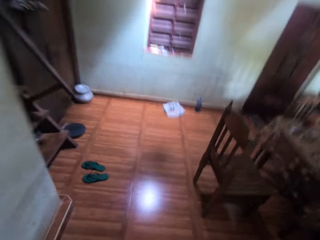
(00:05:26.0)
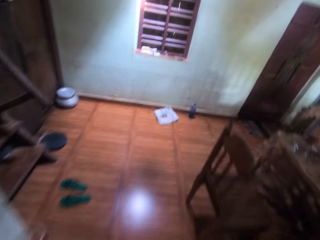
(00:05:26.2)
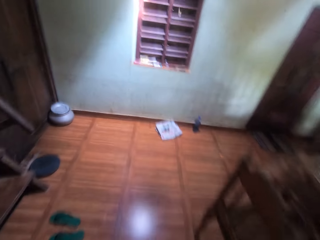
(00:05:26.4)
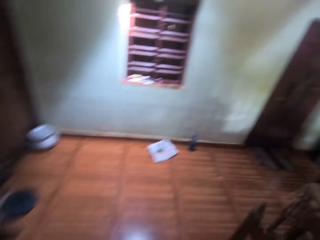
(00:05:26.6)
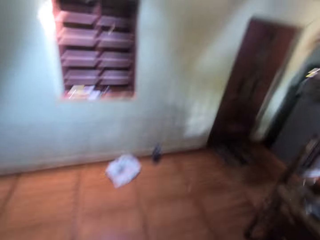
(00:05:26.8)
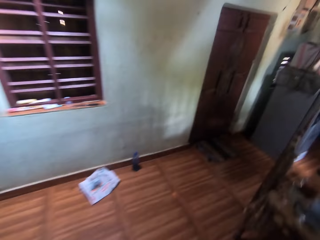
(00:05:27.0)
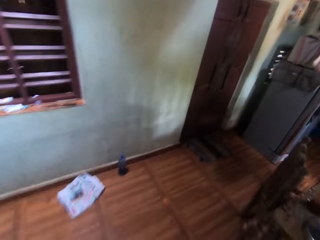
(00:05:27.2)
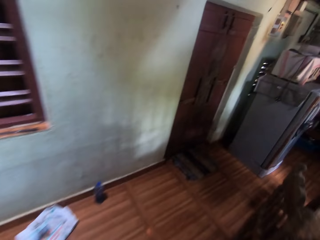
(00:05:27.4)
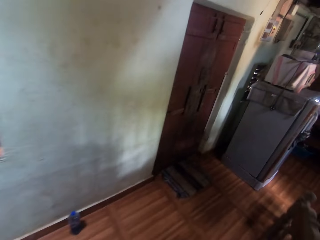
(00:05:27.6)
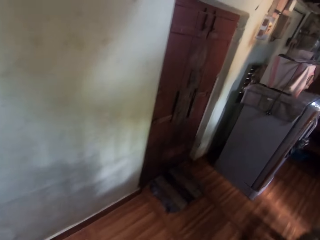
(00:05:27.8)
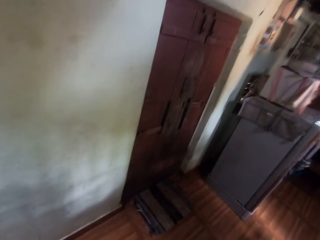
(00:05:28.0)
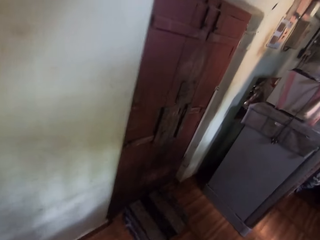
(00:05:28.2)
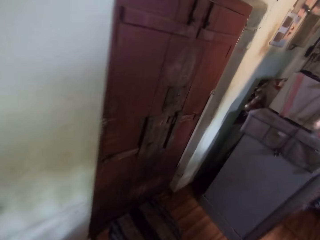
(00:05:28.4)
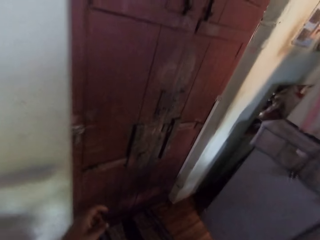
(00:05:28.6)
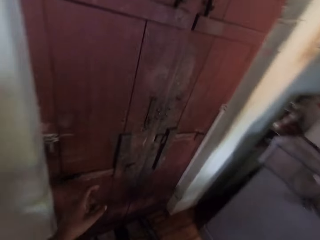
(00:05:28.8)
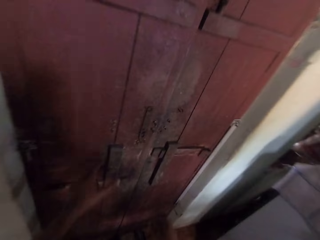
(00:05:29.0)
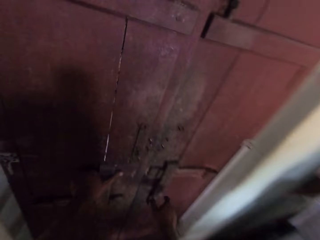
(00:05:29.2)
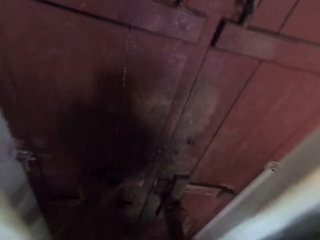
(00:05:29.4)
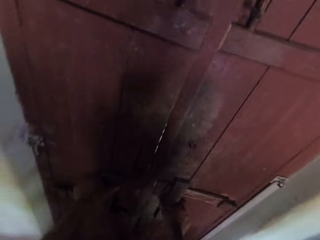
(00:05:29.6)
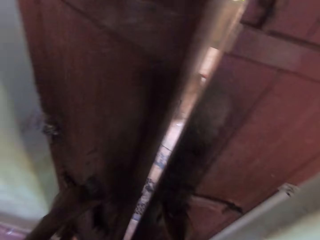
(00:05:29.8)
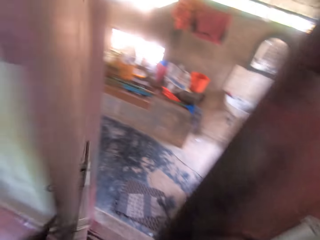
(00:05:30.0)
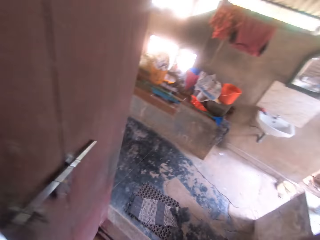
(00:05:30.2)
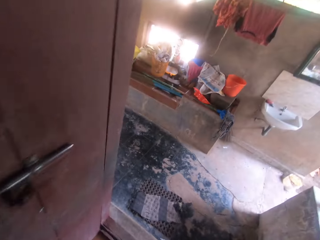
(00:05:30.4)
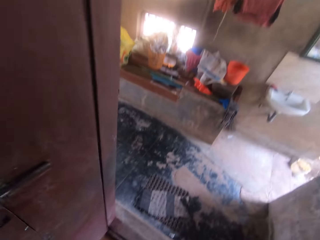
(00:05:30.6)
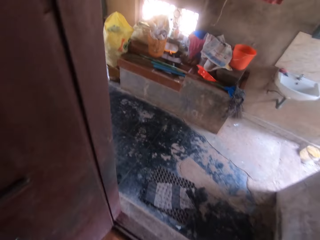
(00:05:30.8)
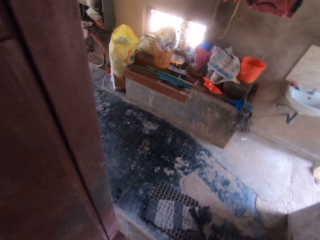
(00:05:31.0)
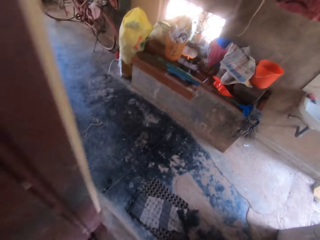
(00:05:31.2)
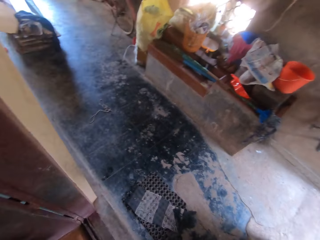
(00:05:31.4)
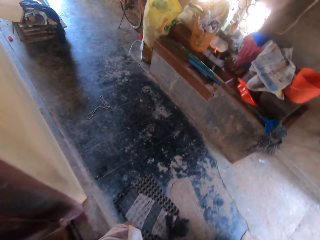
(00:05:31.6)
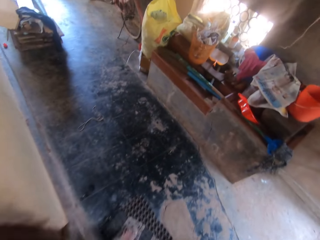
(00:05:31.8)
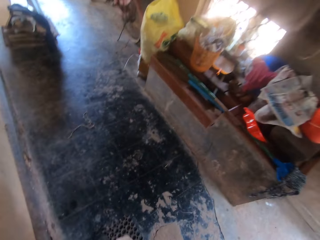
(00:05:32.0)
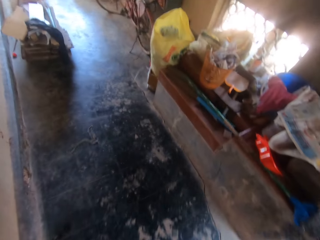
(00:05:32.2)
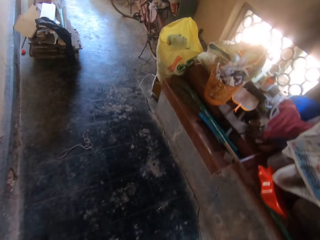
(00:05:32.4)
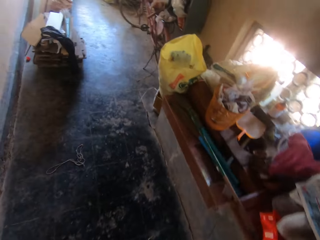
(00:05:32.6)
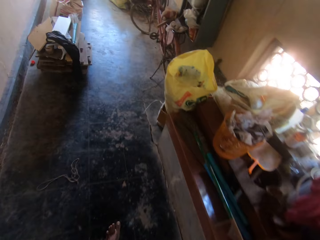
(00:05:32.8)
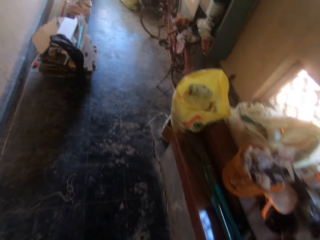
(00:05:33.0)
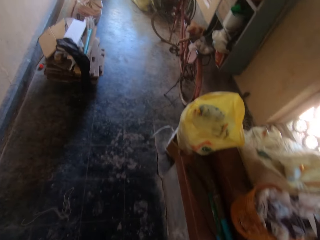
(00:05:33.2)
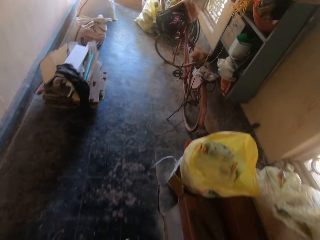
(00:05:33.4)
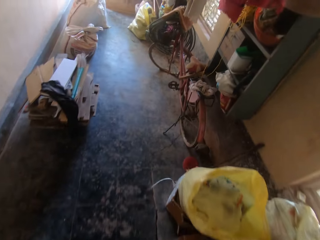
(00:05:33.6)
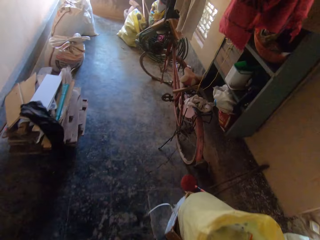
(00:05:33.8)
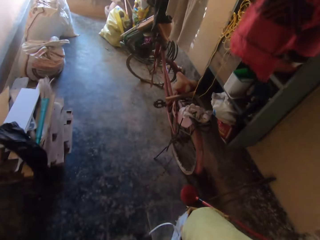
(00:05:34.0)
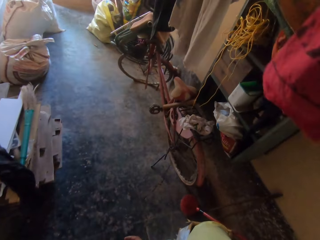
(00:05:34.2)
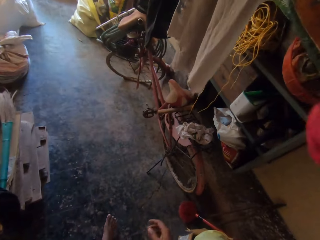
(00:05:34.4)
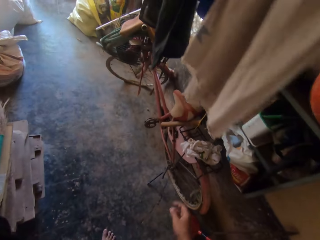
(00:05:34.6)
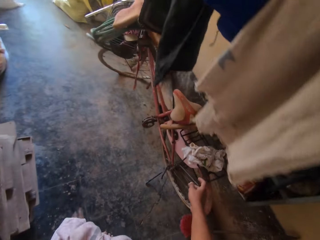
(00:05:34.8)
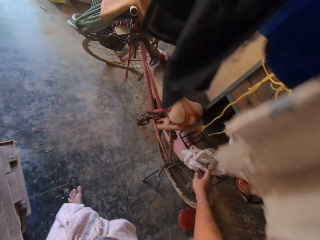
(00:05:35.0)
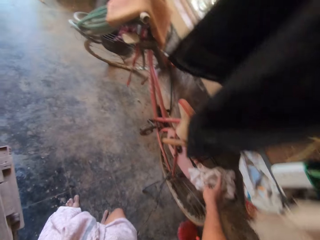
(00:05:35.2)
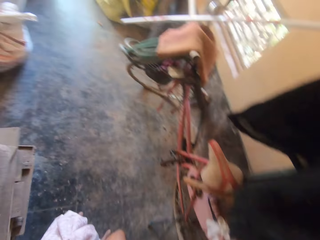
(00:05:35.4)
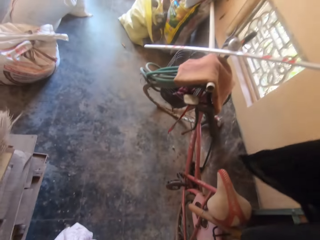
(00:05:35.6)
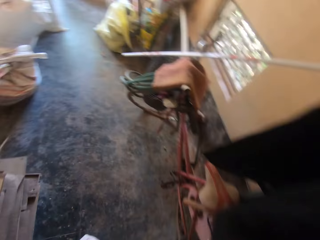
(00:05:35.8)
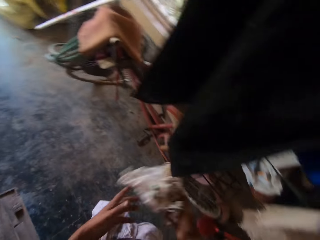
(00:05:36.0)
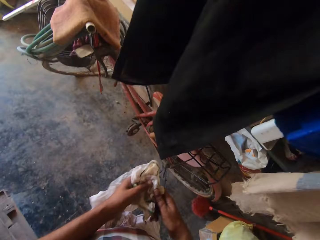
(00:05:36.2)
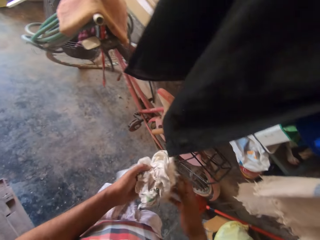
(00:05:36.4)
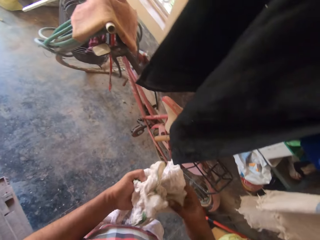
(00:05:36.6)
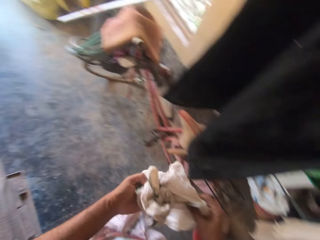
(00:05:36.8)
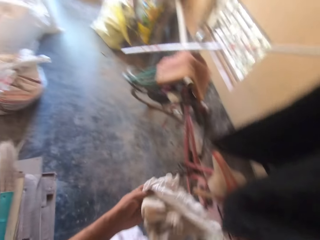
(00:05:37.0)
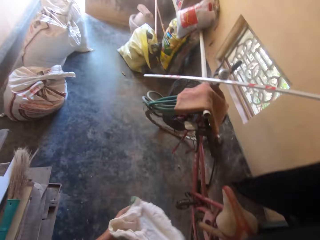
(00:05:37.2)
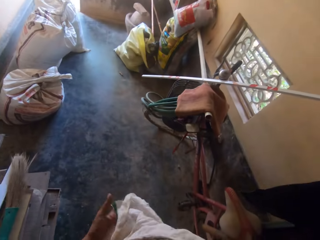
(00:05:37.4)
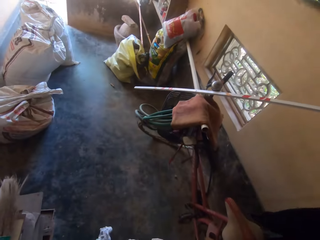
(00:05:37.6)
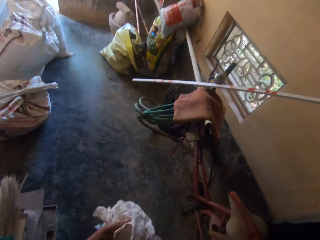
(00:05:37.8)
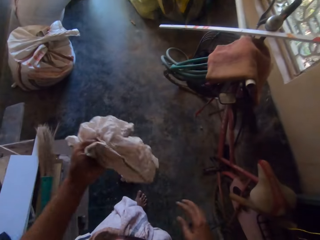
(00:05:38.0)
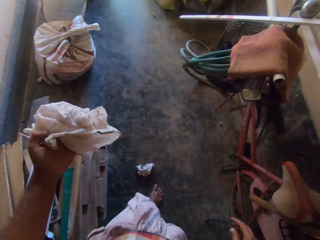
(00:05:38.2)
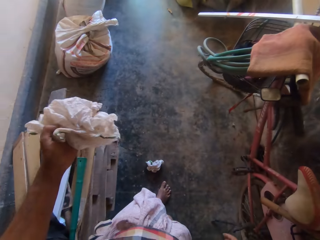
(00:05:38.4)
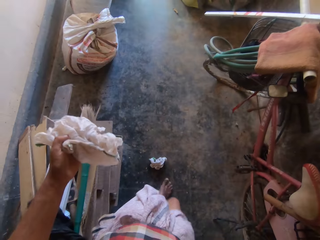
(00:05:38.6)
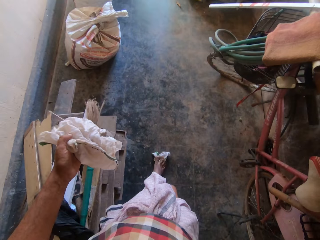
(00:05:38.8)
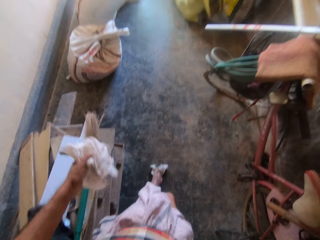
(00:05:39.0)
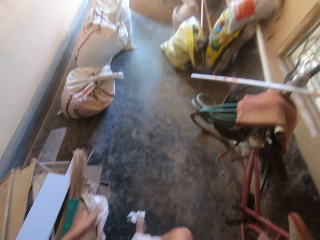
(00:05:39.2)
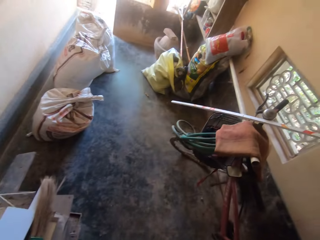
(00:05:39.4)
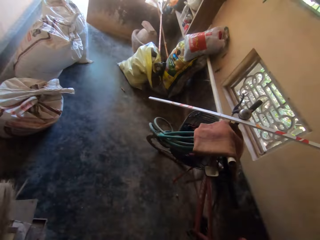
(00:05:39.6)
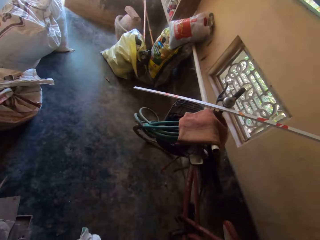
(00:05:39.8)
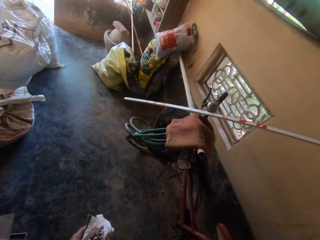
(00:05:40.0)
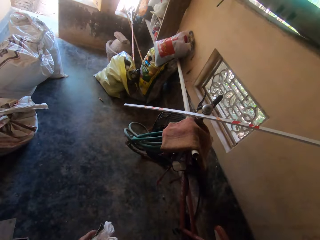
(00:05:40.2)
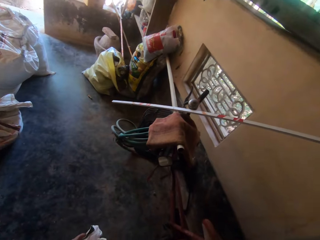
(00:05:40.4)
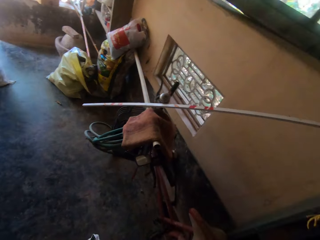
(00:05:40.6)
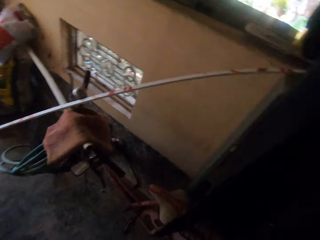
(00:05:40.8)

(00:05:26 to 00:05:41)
The camera wearer opens a door with both hands. He walks a few steps. He picks up a napkin or wipe from a bicycle seat with his right hand. He holds the napkin with both hands. He stretches the wipe. He holds the napkin with his left hand. He picks up the napkin from the floor with his right leg.

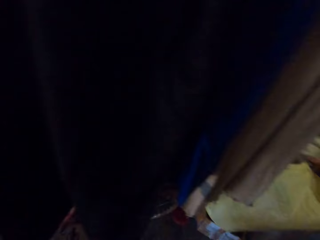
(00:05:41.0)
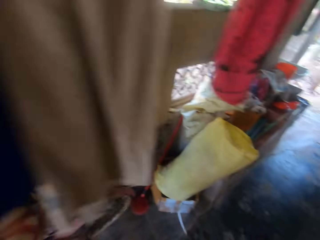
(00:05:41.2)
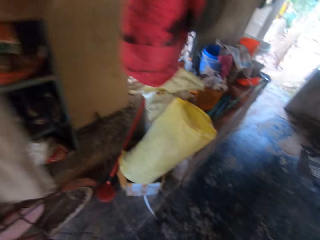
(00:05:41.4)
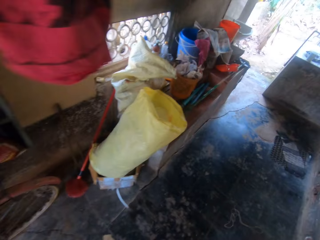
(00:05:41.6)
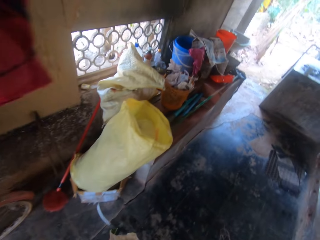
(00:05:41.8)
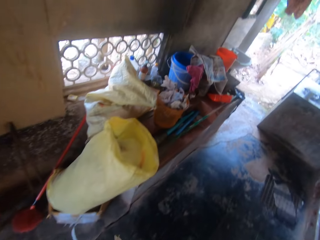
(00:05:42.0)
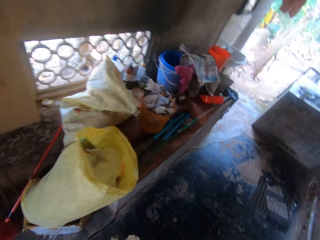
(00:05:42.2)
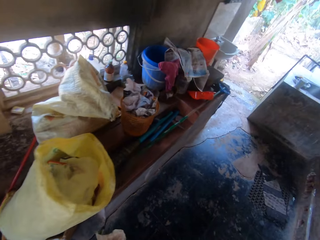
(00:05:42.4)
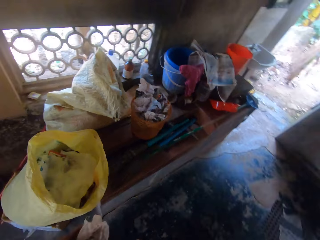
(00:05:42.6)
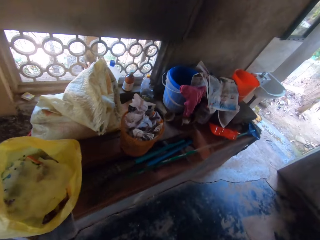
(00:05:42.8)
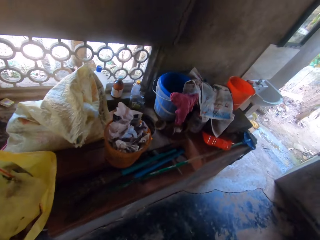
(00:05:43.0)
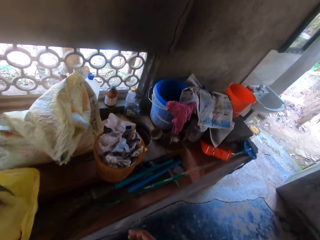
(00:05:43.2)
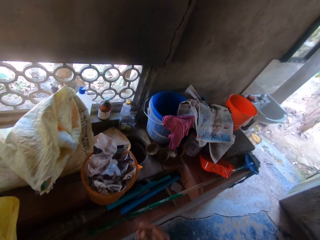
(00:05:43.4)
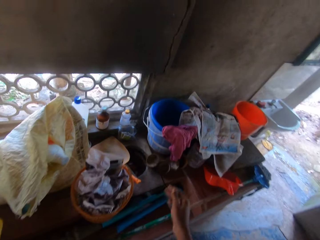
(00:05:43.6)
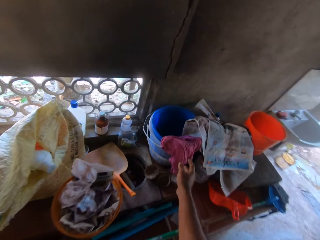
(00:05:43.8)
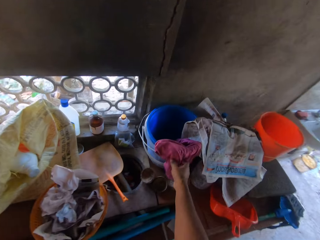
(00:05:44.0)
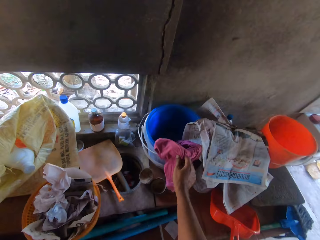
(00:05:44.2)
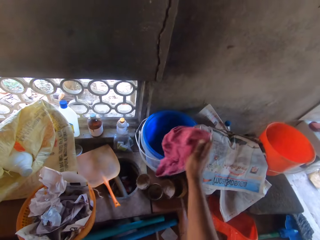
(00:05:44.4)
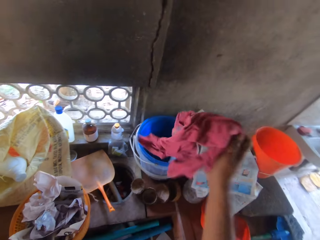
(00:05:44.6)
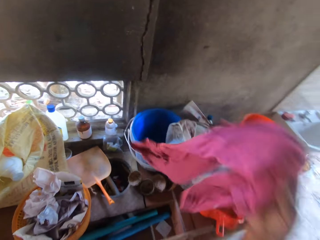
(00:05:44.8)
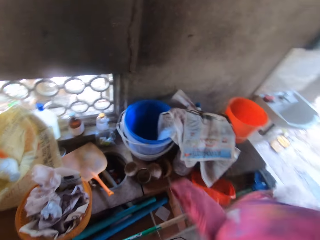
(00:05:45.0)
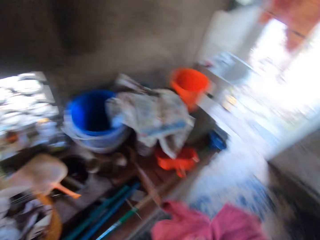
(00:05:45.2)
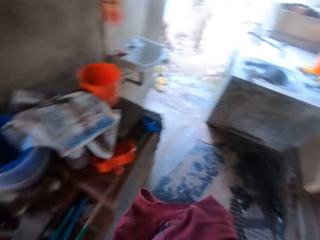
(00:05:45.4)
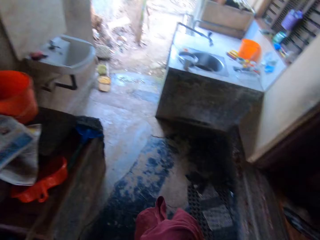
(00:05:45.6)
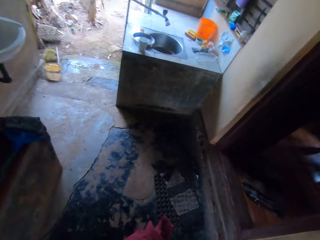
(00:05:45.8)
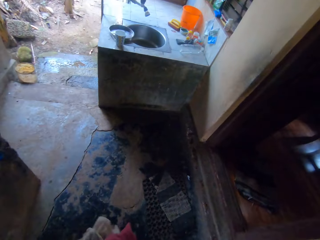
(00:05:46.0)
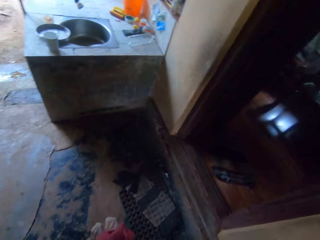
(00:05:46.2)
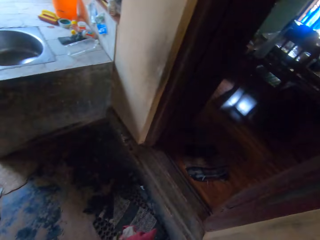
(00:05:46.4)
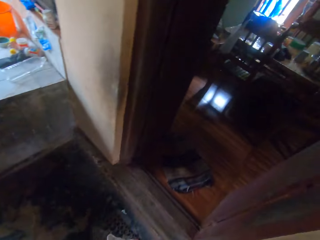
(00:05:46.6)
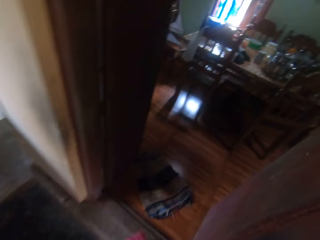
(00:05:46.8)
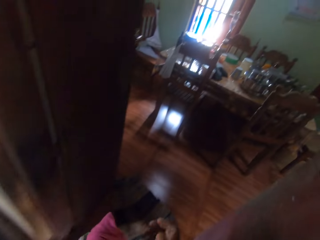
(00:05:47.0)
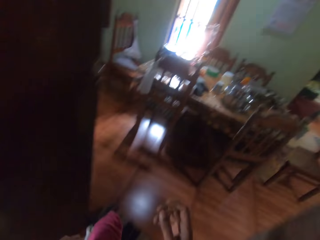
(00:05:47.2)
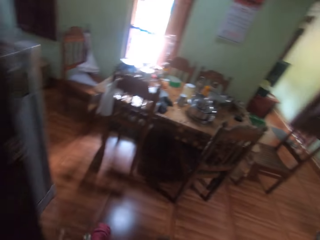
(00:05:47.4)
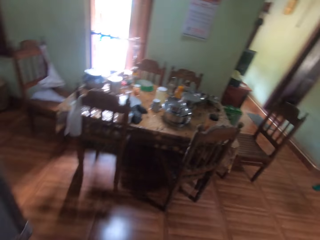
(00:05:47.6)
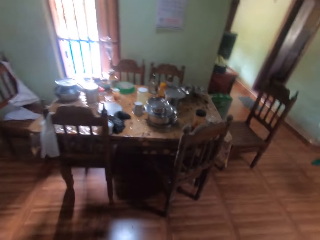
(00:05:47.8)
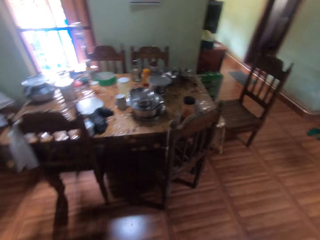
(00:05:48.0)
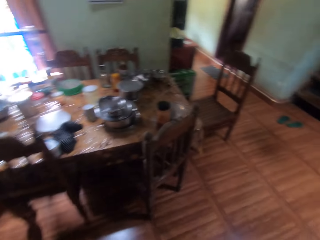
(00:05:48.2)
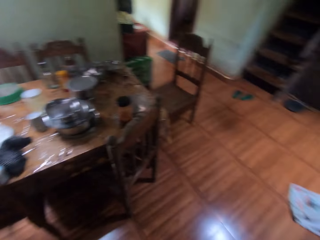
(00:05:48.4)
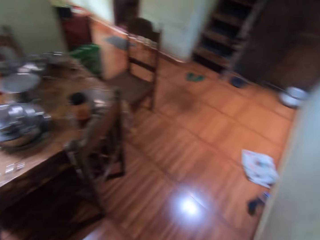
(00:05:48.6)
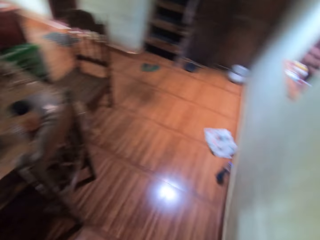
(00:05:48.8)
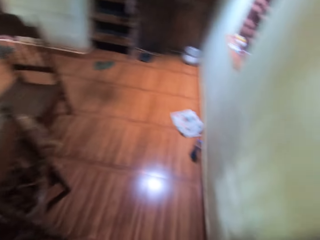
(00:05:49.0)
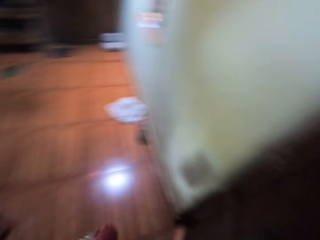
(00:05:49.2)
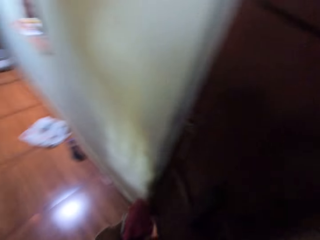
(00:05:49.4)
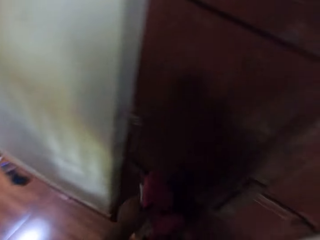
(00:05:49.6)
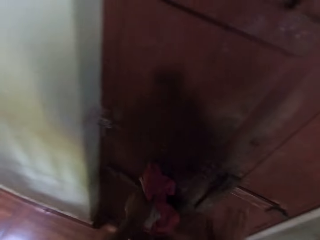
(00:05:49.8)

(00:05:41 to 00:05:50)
The camera wearer turns around and walks in the room. He picks up a pink blouse from a bucket with his right hand. He walks in the room.
